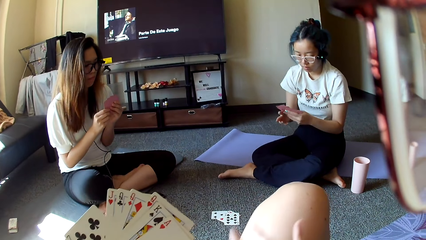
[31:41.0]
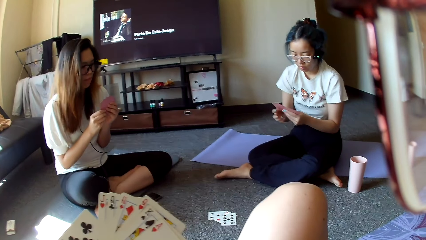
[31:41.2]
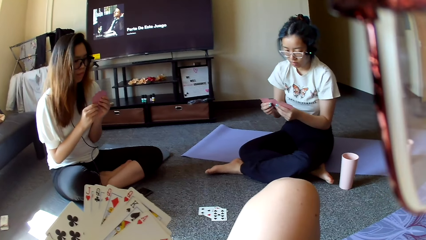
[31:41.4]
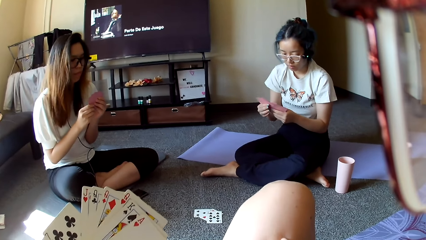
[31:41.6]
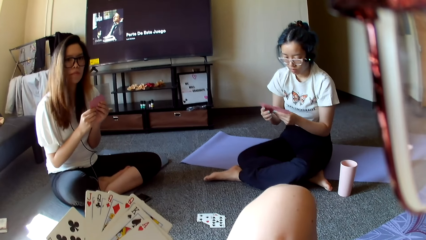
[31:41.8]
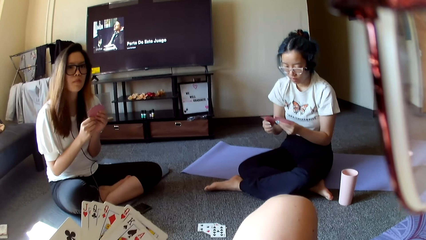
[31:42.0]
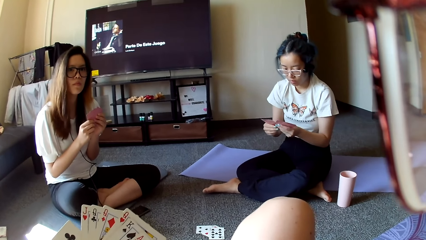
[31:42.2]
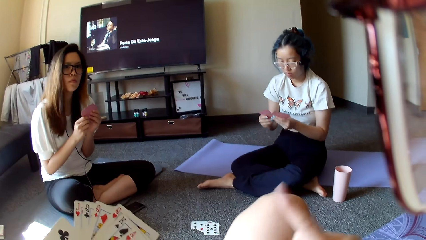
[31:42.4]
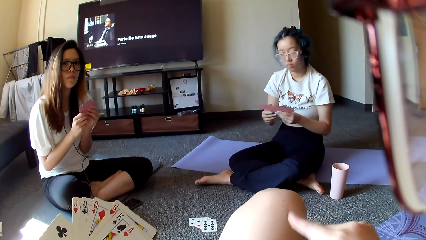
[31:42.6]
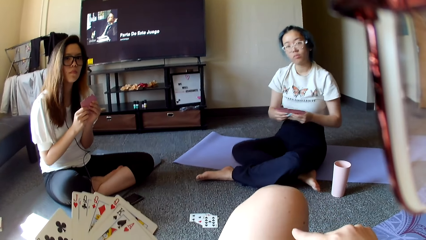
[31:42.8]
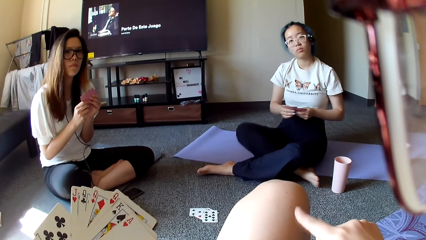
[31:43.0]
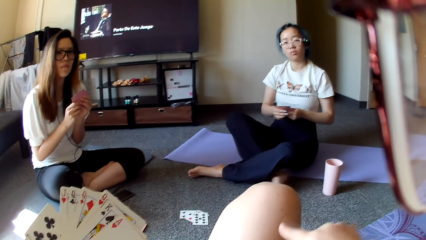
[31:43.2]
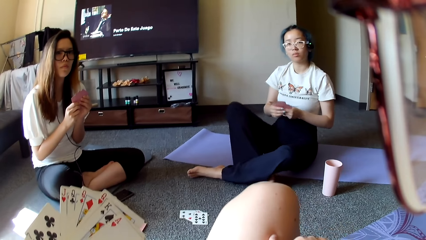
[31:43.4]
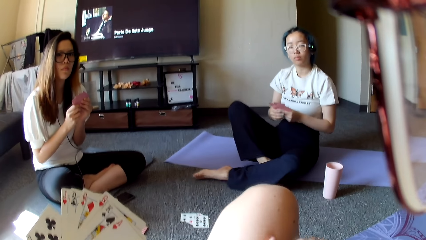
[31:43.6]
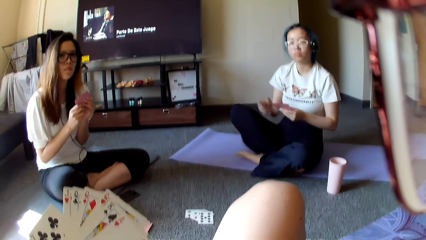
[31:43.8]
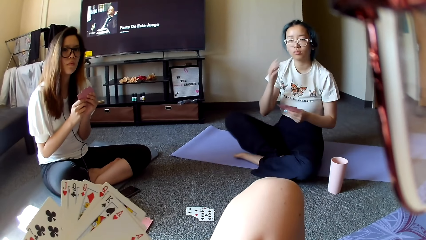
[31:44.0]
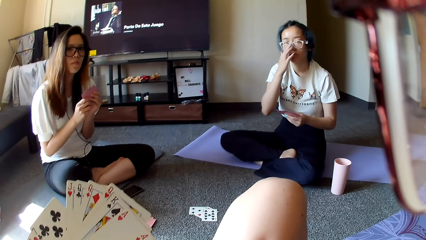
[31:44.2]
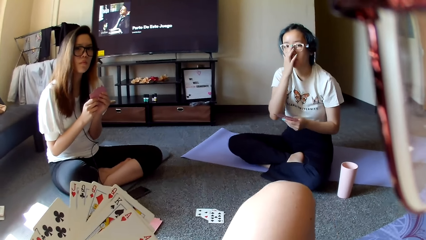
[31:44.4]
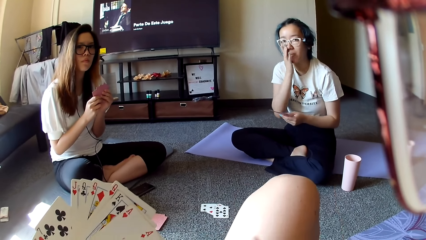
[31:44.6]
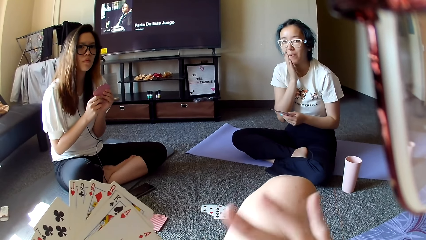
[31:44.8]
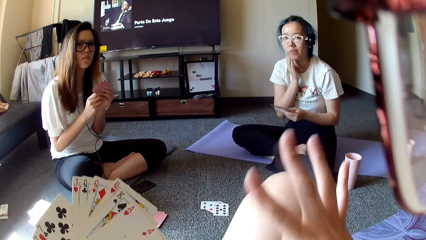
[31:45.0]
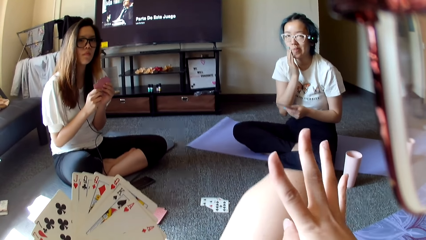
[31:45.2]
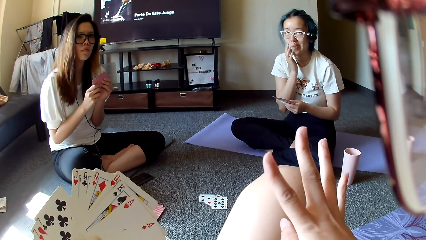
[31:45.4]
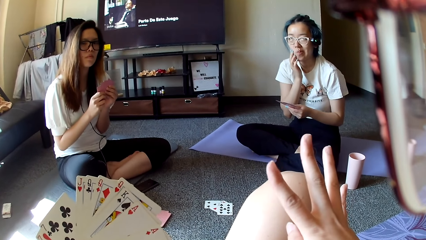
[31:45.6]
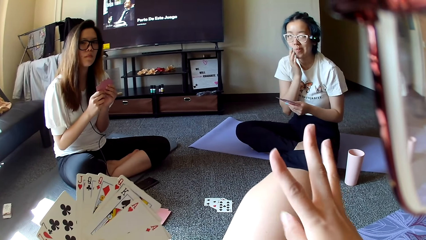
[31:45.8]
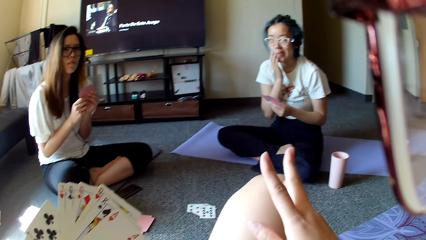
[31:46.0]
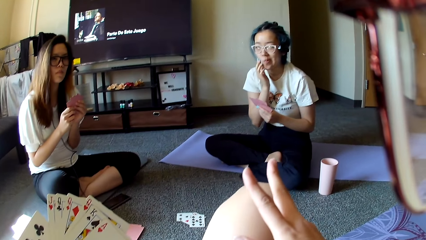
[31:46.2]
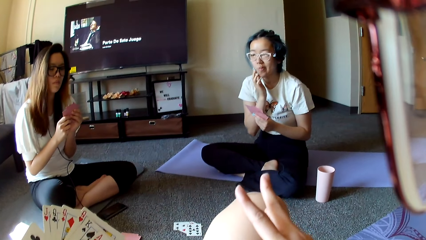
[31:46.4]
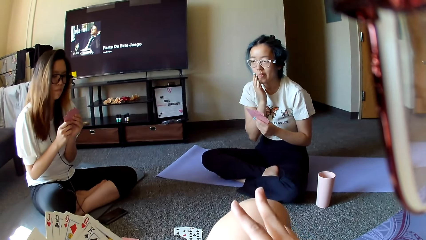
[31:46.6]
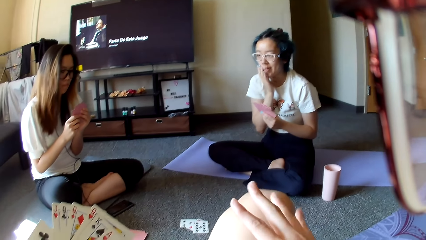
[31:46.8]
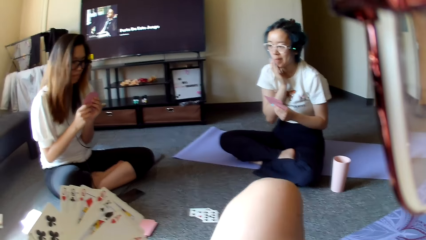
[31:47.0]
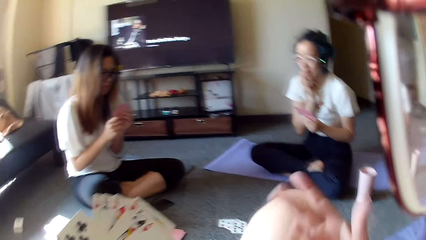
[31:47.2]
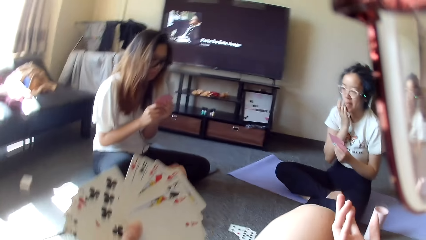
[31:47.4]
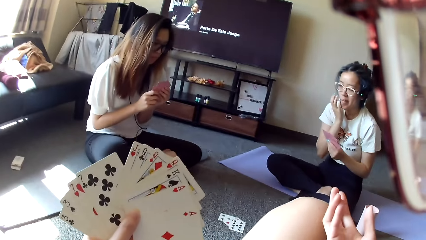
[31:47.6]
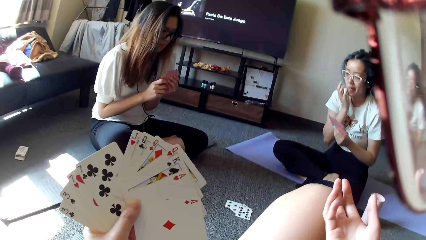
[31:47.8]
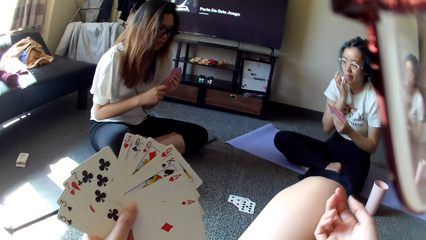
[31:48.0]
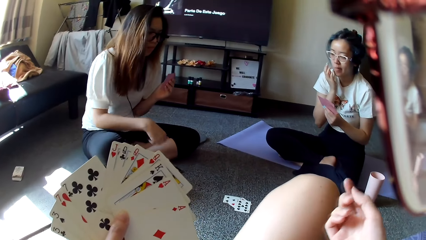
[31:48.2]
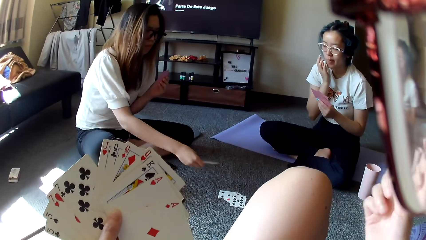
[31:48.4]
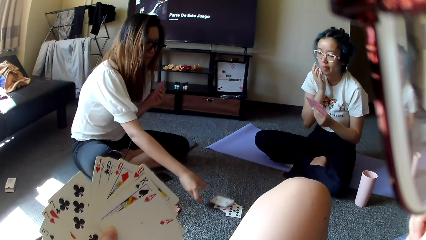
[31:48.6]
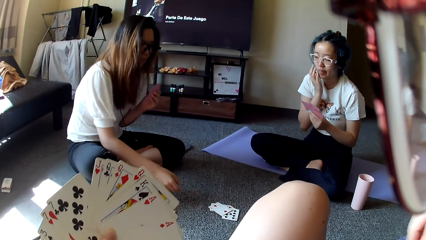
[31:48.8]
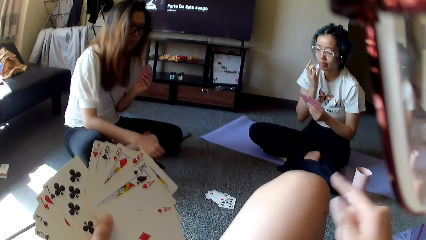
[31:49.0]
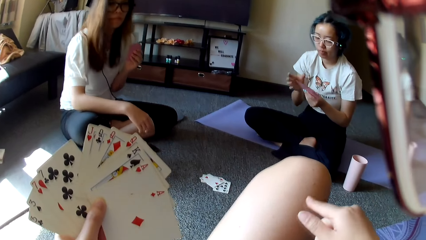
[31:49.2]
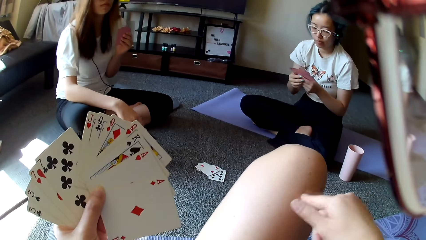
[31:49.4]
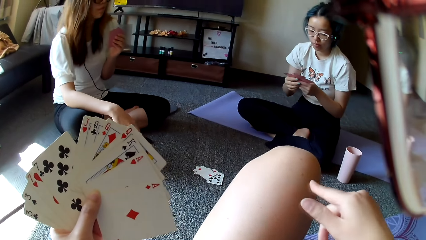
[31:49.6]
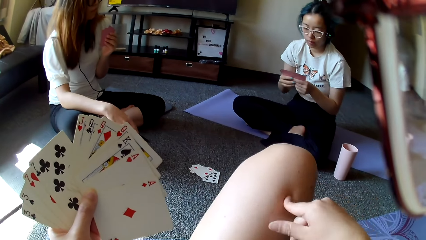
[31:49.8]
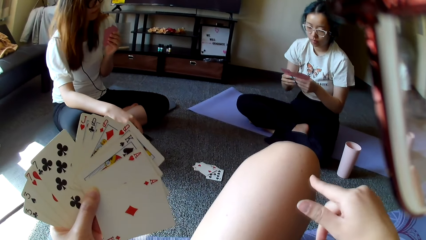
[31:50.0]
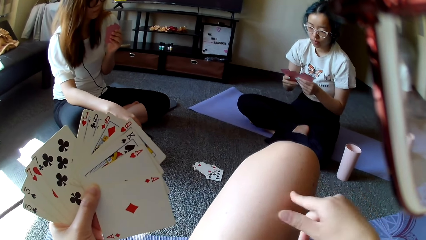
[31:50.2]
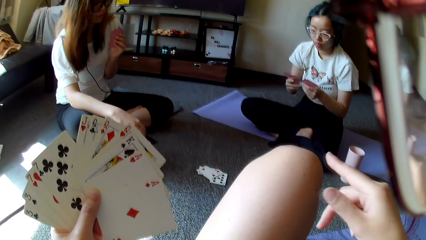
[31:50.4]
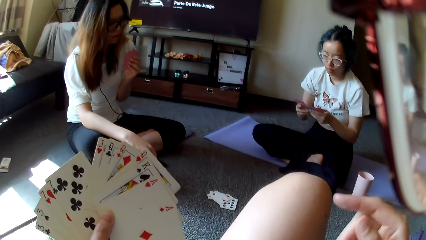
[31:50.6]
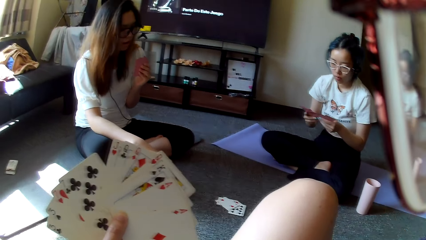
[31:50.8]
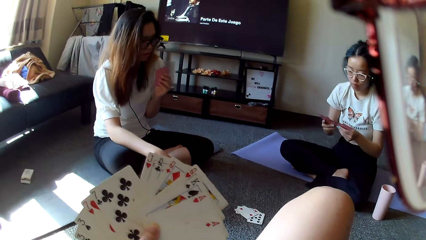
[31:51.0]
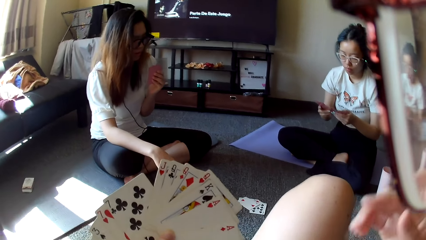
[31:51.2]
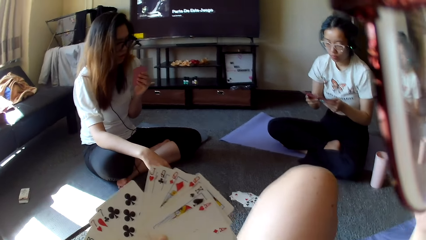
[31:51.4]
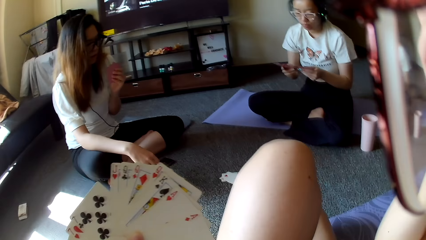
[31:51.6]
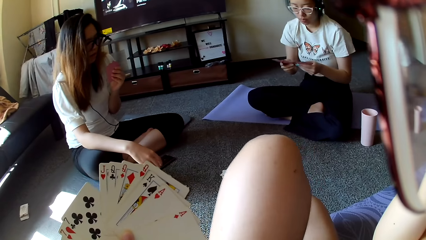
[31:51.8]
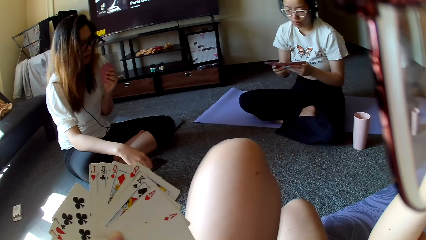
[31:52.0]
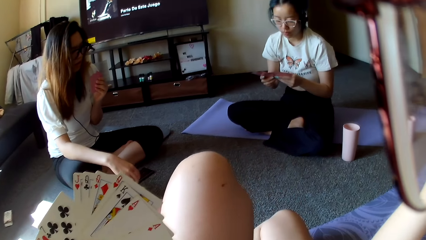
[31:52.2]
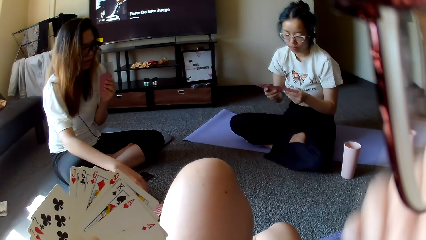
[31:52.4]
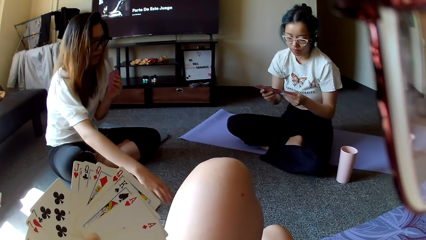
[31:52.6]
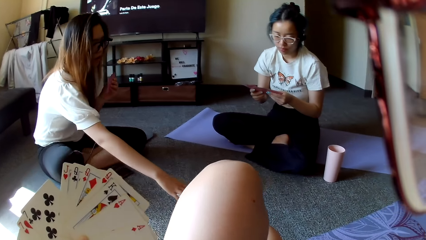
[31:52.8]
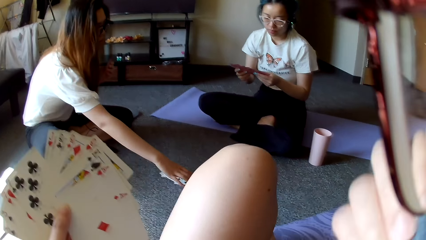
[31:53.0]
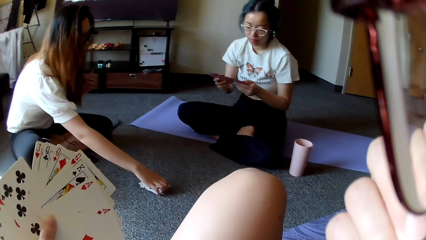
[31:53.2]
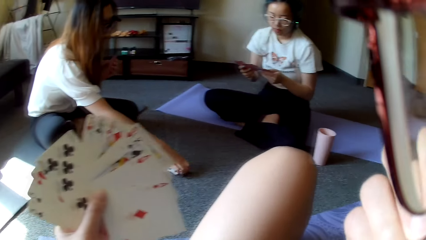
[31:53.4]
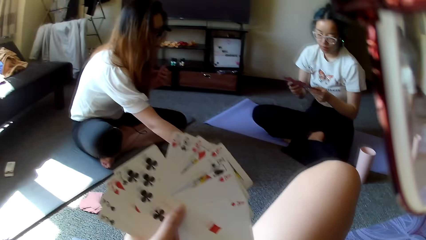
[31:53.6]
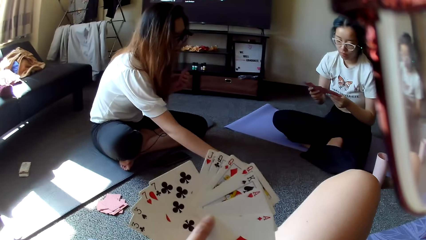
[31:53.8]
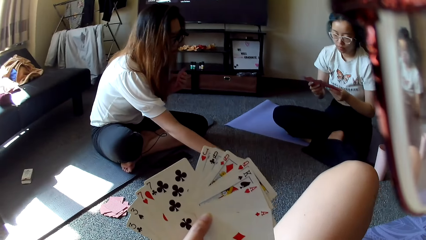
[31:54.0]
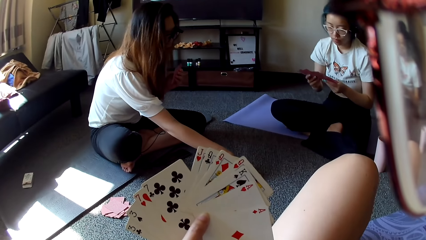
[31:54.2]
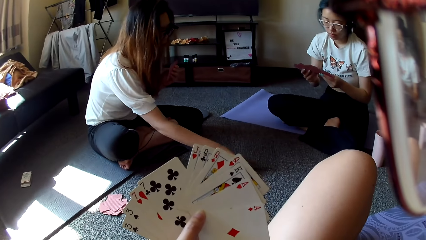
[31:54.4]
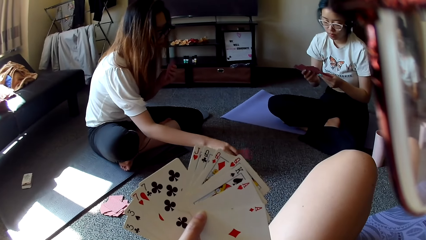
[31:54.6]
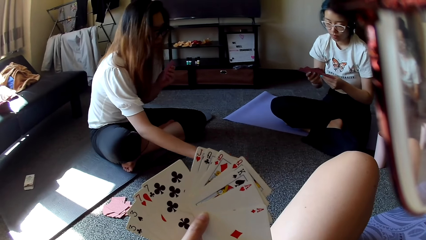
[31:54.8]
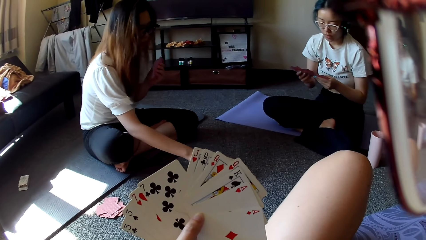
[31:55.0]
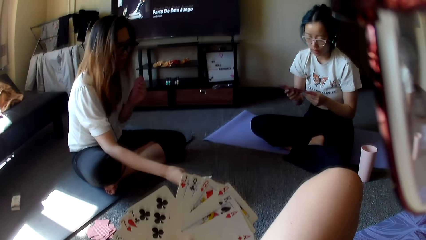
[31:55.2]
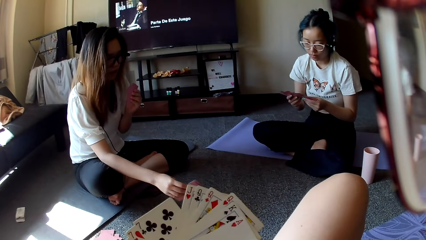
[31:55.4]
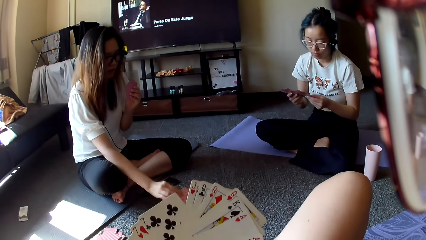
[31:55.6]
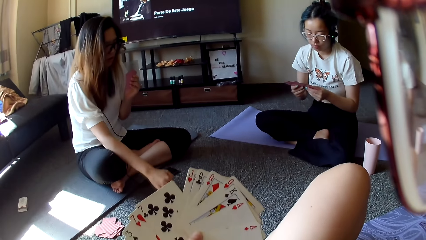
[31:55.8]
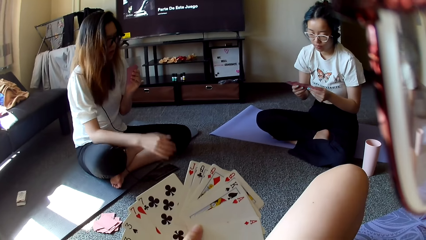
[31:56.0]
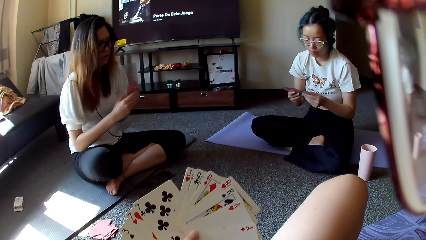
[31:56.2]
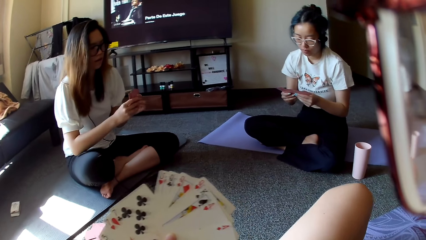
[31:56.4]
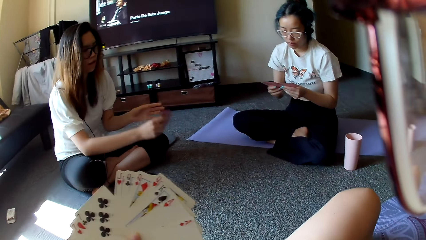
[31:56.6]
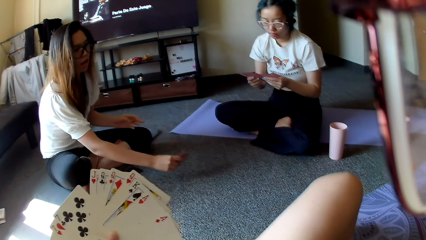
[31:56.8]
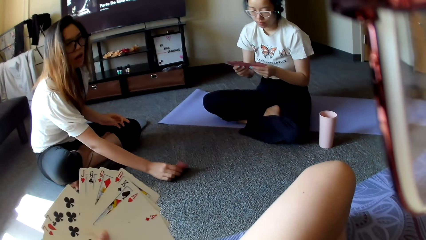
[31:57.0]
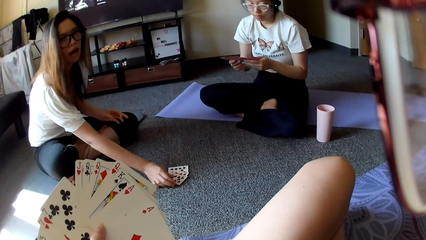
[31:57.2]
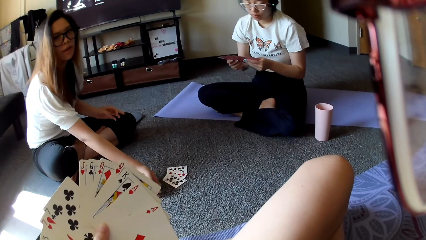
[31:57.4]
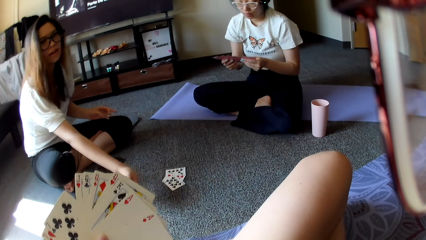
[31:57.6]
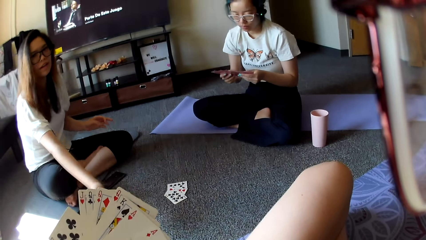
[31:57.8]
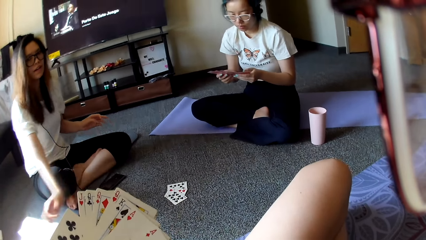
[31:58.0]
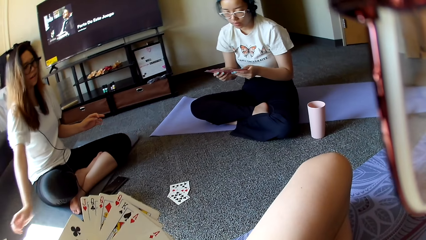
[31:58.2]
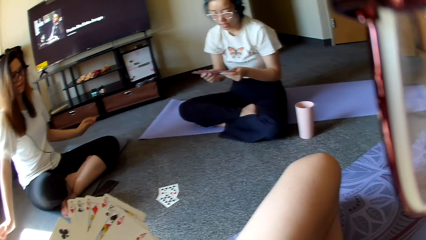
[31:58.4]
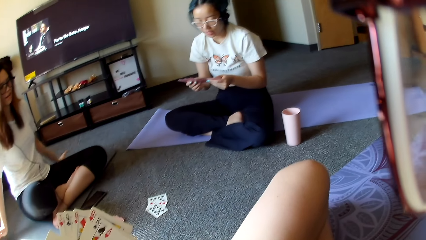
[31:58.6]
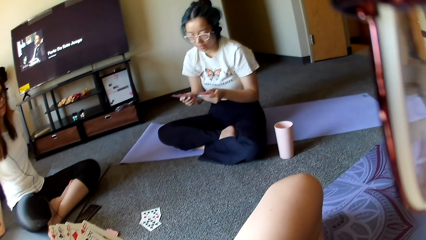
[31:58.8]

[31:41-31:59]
A woman selects the cards, touches her face and adjusts the glasses. The camera wearer monitors with hands. Another woman places a card on the floor and plays poker. The camera wearer moves the fingers and taps the thighs. The first woman shuffles the card. The other woman moves the poker cards, collects the card on the floor, shuffles the card, plays poker and places the card on the table.
